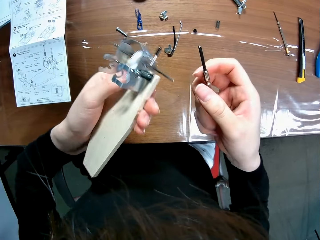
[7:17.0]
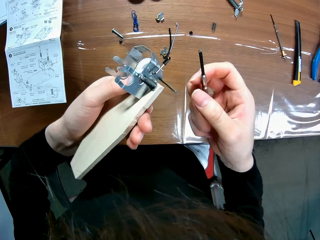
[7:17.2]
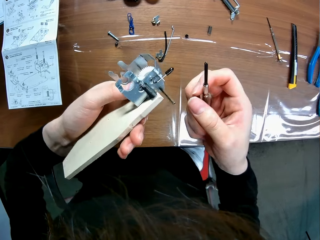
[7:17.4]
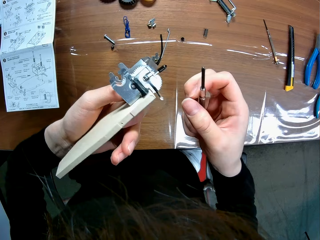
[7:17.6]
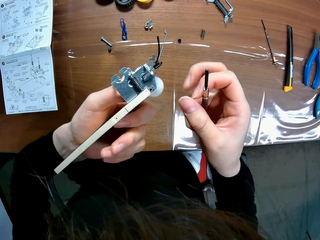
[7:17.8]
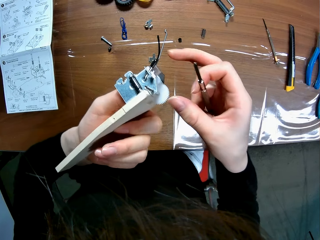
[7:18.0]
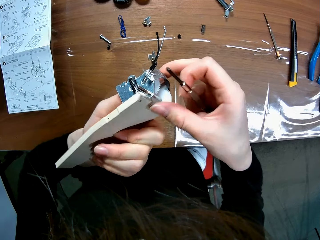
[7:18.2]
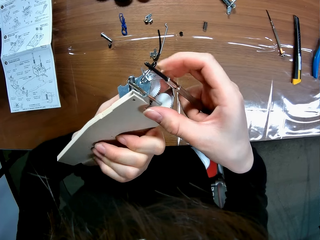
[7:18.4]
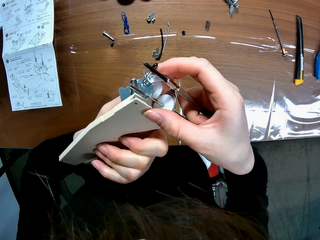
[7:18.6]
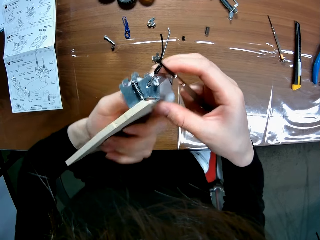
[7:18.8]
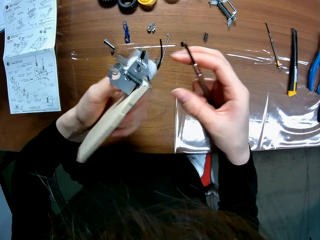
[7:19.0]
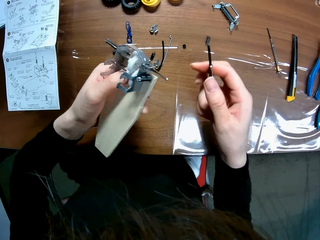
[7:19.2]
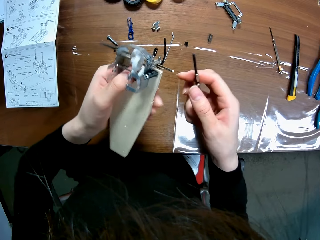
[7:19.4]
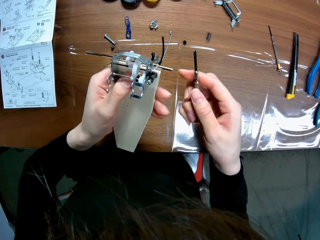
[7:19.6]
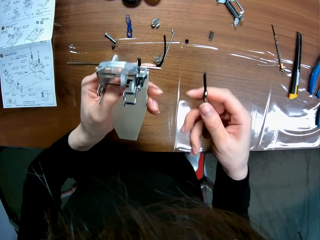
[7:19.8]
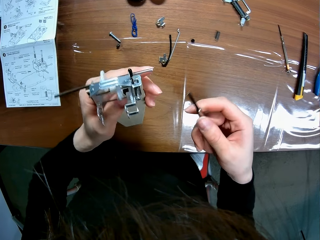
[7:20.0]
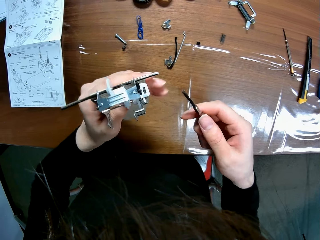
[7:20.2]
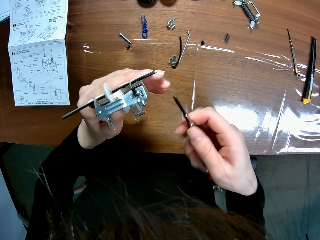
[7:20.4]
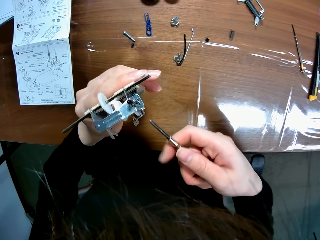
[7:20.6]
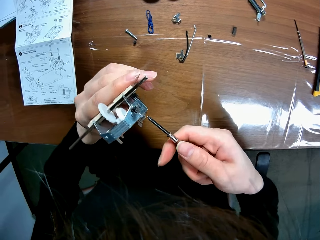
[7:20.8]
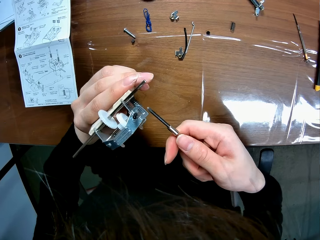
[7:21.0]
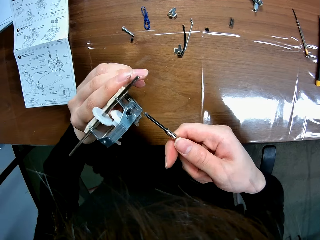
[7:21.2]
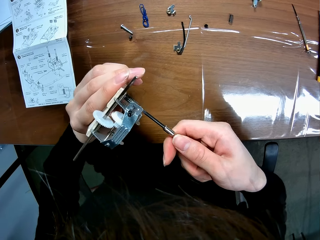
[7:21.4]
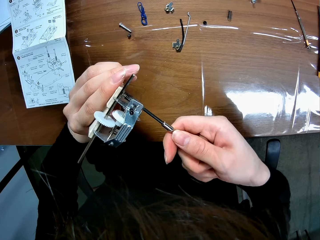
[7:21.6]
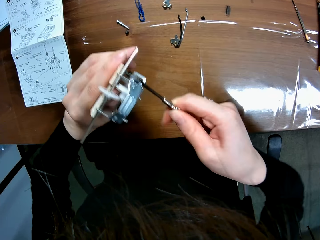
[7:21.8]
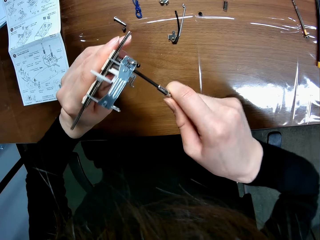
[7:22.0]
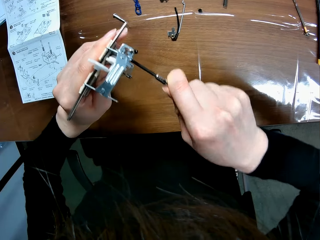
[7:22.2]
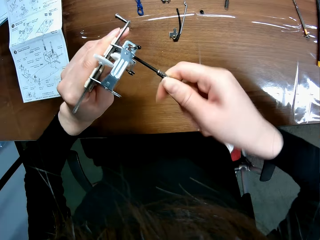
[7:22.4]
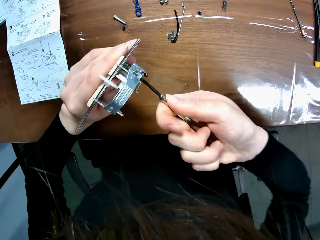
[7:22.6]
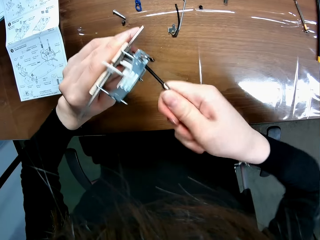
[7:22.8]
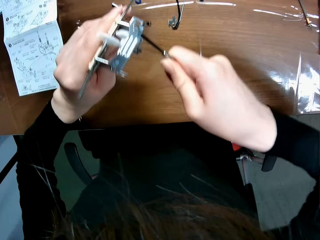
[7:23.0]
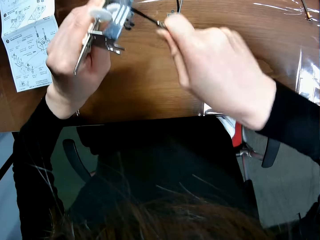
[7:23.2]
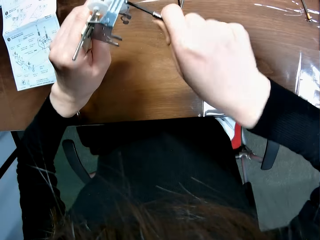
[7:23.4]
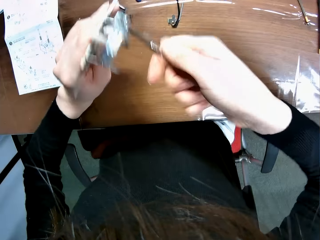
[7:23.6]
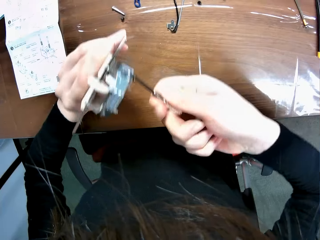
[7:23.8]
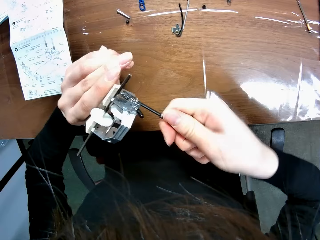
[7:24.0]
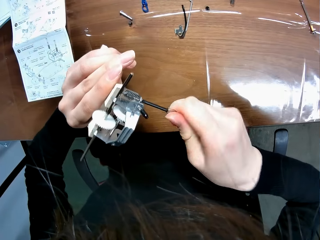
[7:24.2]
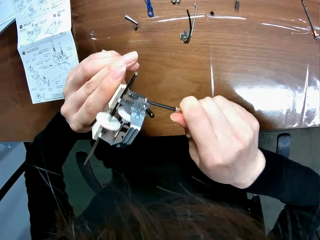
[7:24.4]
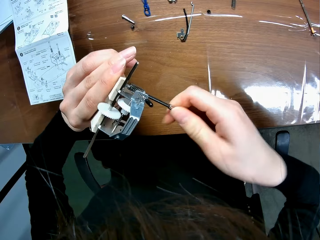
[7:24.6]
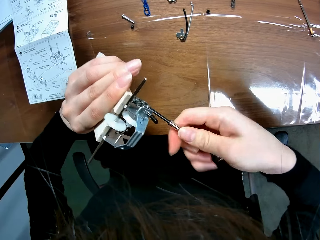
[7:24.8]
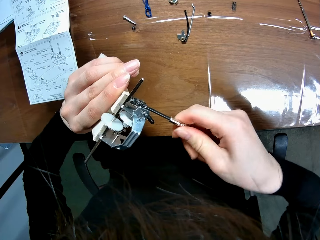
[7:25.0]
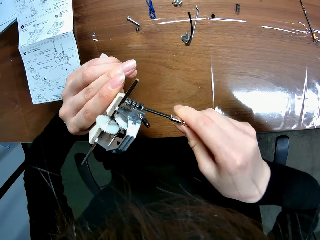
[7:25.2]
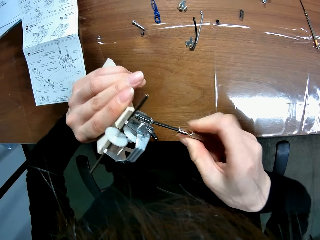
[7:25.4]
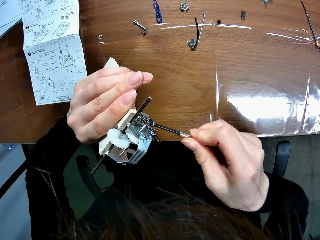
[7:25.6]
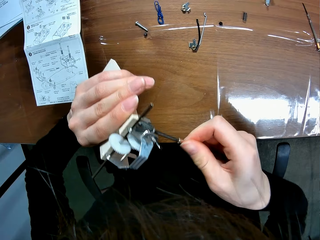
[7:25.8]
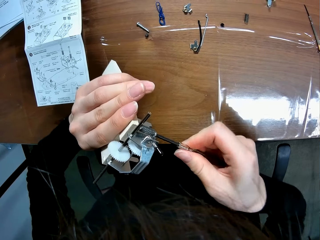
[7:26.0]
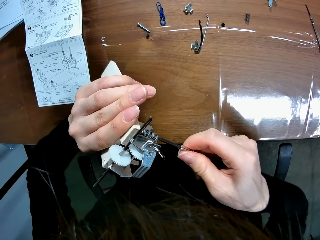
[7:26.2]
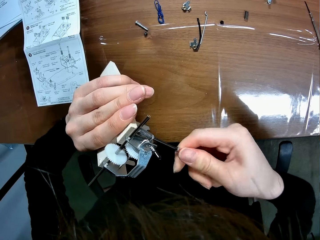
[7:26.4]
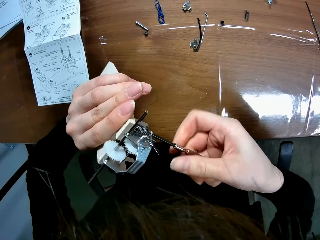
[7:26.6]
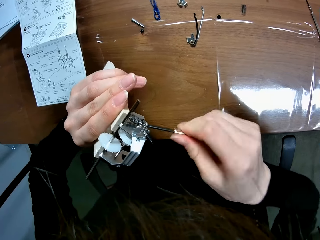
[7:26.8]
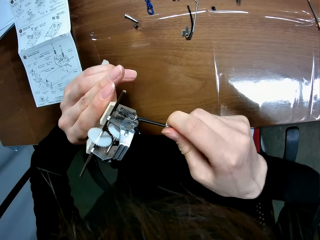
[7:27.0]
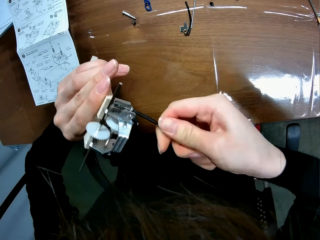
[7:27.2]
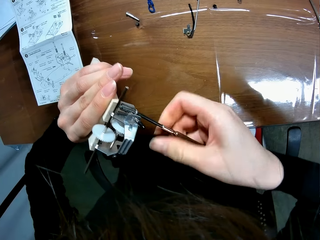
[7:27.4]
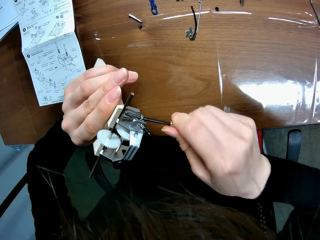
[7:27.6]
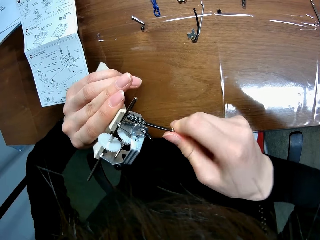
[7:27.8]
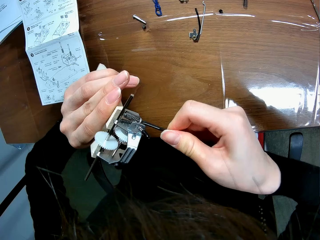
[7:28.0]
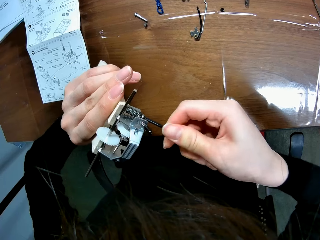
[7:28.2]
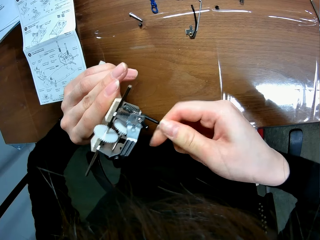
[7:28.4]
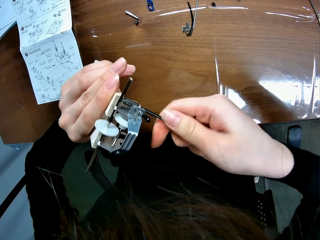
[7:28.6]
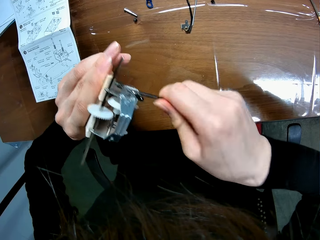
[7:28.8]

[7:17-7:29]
The camera wearer turns the wooden mechanical model sheet or chassis in his left hand. He touches the gear box and the chassis. He turns the chassis. He screws the piece to the sheet of the wooden mechanical model with the screwdriver. He loosens the tap screw from the chassis with the screwdriver.

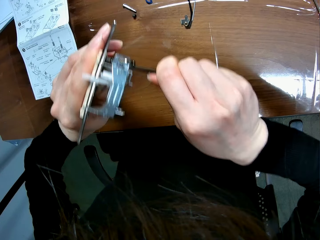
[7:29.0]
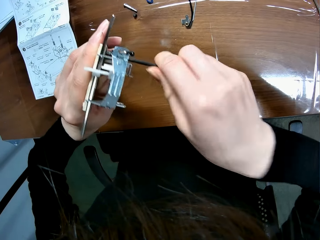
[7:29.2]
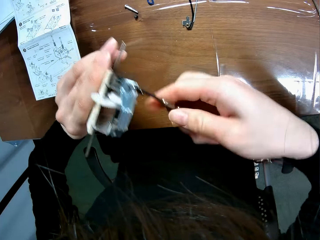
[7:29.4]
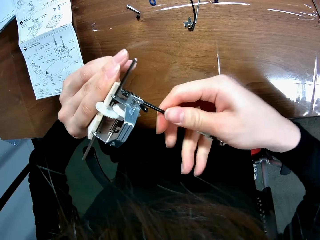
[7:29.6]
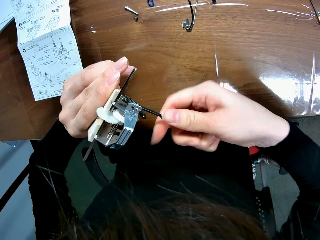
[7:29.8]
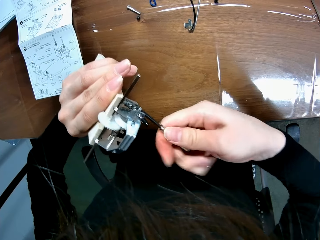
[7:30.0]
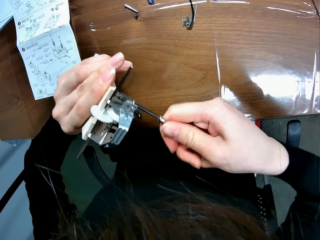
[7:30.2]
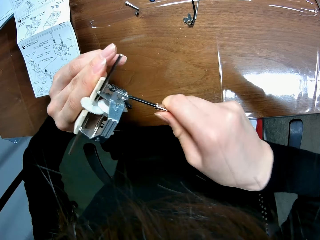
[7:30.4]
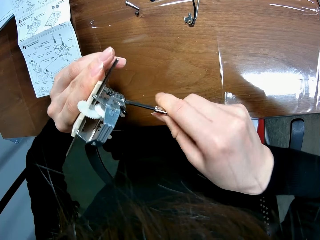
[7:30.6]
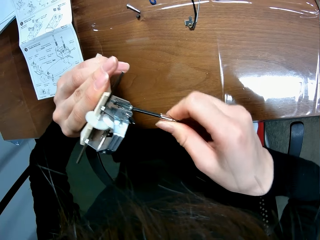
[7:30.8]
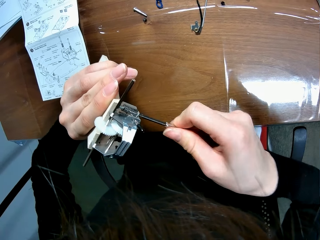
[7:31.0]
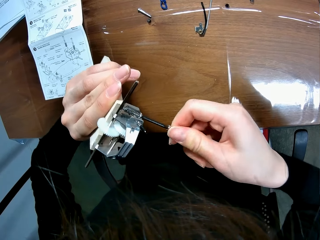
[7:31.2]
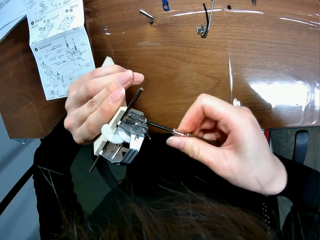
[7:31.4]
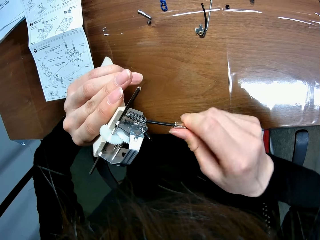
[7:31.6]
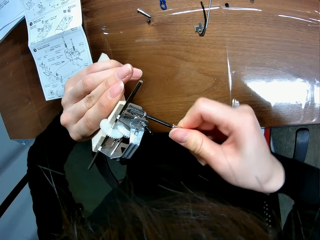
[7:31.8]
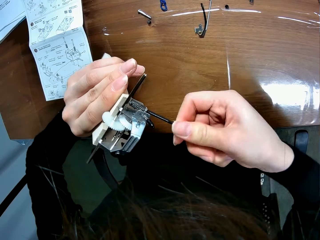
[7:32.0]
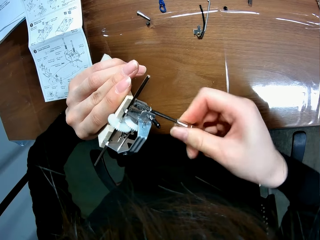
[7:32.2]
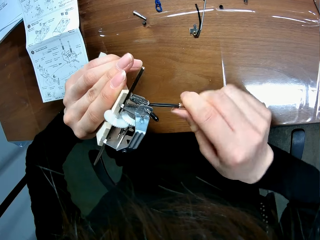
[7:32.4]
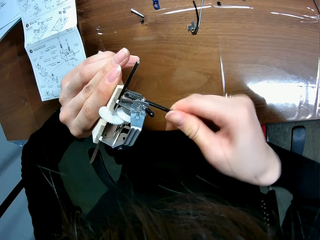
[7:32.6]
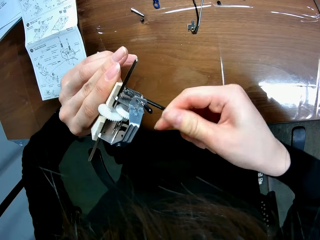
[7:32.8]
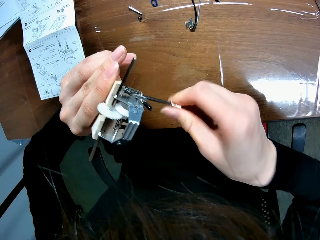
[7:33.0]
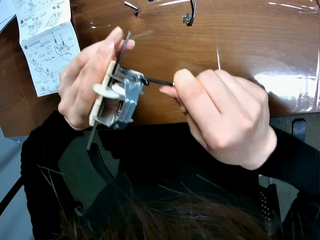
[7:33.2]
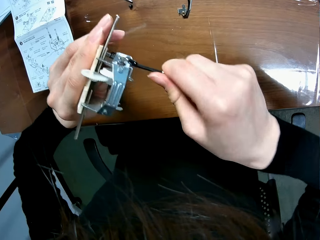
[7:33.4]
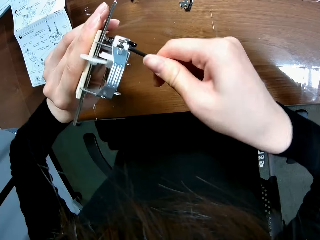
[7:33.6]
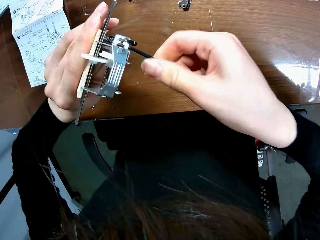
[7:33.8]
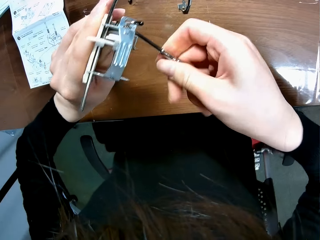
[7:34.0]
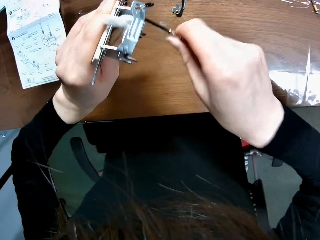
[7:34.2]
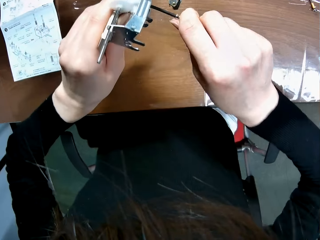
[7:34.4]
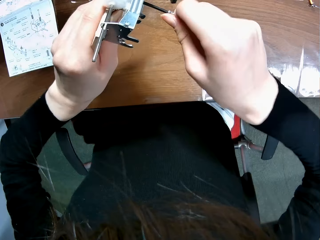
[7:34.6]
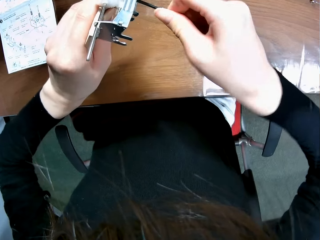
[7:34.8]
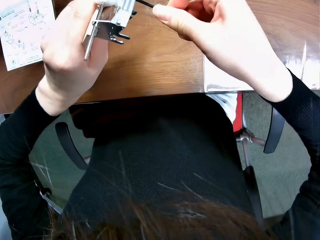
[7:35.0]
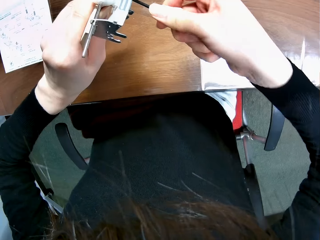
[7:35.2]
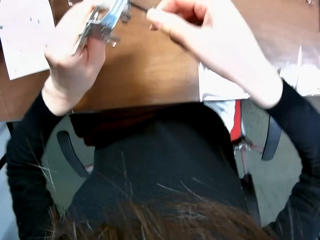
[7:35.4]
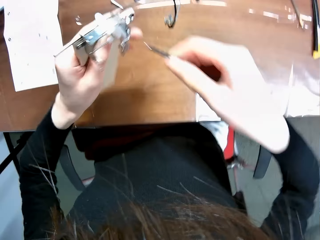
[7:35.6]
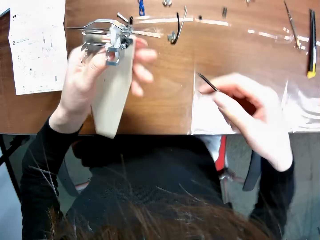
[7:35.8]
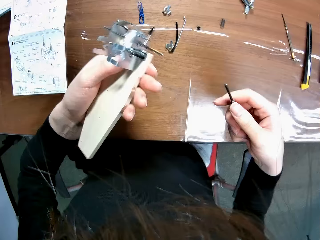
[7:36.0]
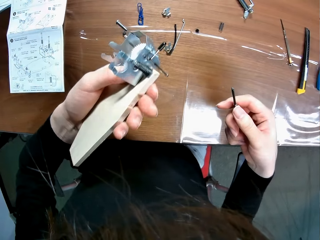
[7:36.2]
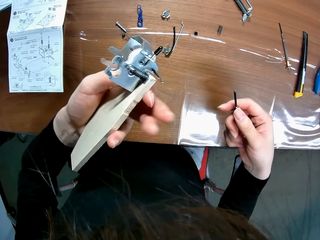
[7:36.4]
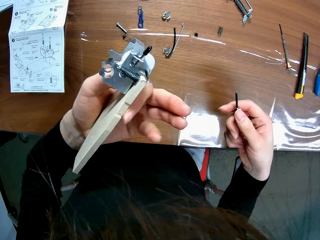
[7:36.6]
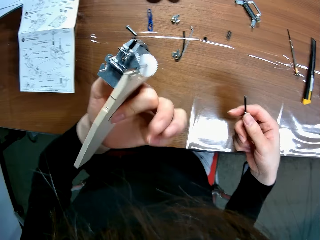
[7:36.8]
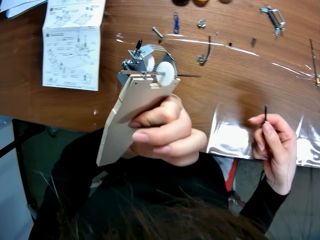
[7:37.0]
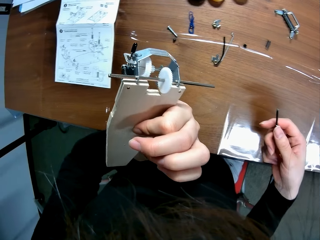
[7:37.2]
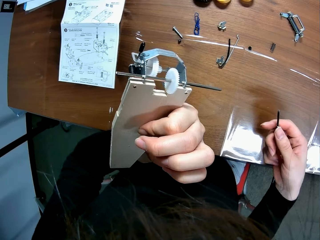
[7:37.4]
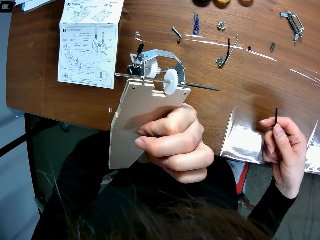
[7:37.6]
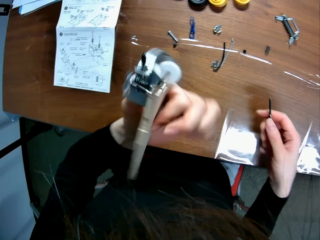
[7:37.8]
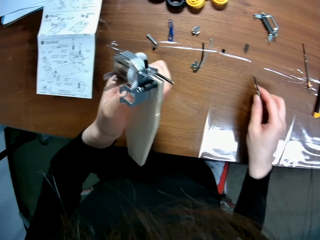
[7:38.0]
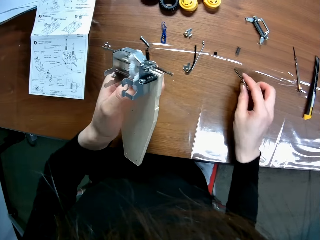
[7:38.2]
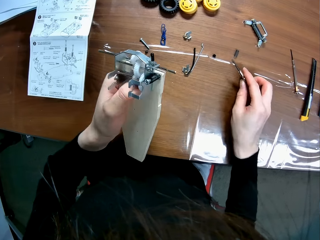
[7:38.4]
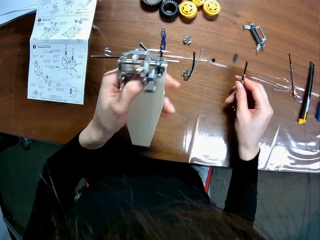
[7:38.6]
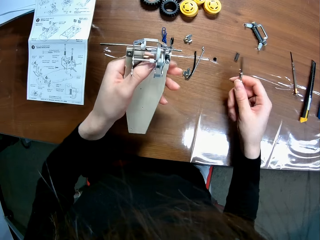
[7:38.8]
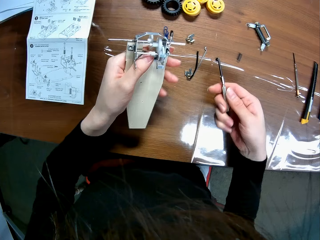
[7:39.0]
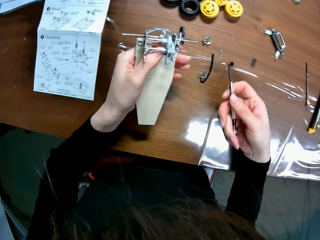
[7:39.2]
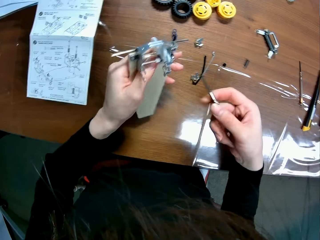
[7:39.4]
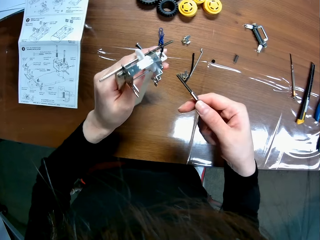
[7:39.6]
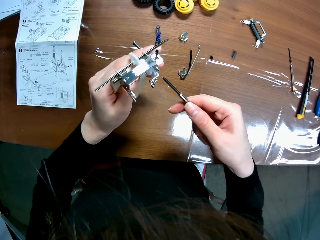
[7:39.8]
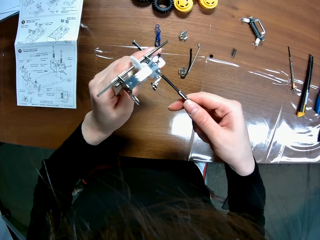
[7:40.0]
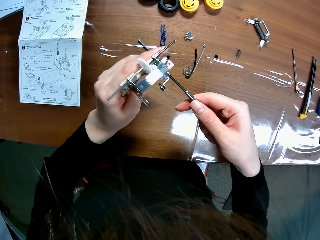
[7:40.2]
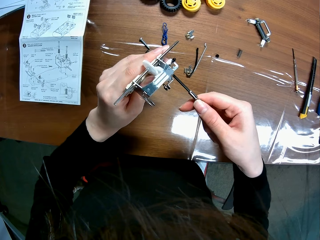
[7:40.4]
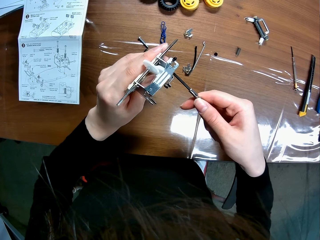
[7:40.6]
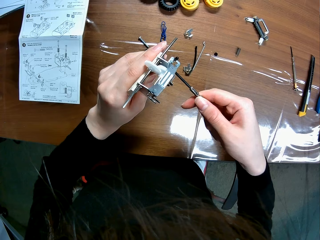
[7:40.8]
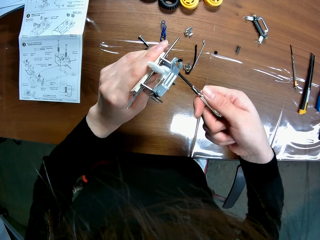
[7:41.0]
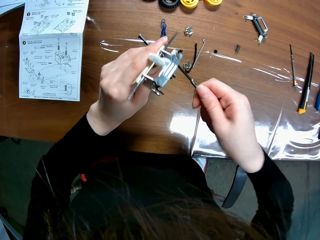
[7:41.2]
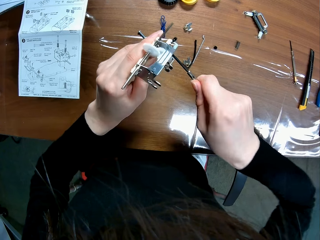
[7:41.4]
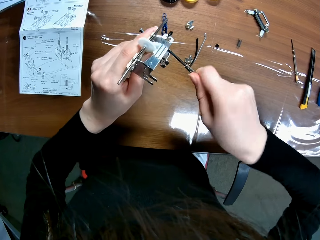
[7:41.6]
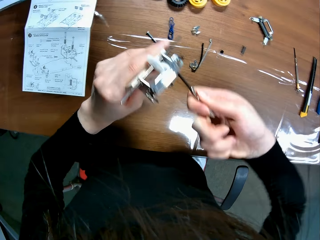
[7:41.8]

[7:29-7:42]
The camera wearer tightens the tap screw on the chassis with a screwdriver. He turns the wooden mechanical model sheet or chassis in his left hand. He places his right hand on the table. He turns the chassis. He unscrews the hinge from the sheet of the wooden mechanical model with the screwdriver. He loosens the tap screw from the chassis with the screwdriver.
